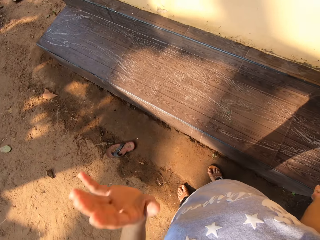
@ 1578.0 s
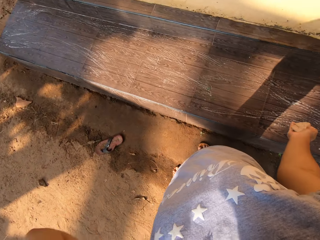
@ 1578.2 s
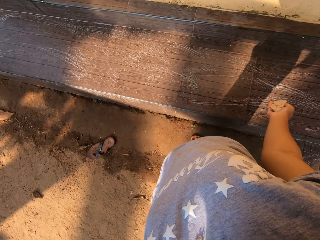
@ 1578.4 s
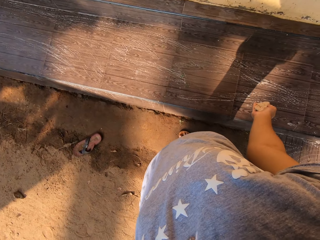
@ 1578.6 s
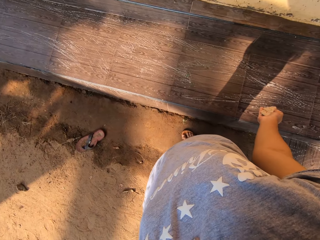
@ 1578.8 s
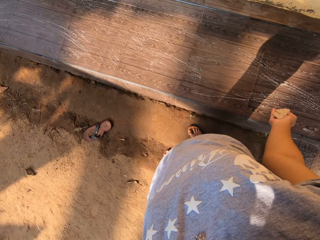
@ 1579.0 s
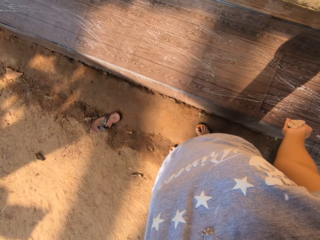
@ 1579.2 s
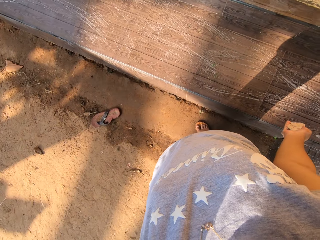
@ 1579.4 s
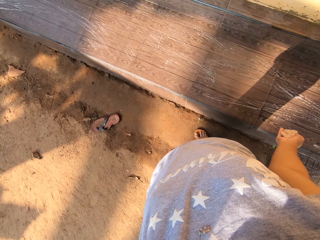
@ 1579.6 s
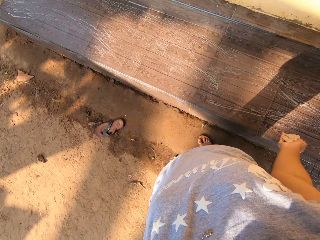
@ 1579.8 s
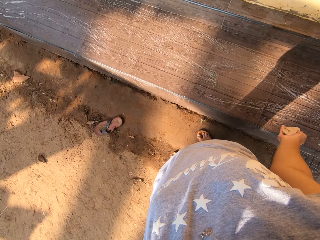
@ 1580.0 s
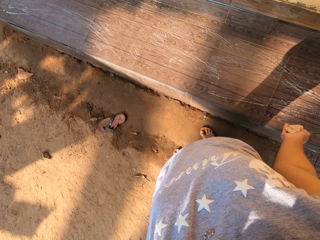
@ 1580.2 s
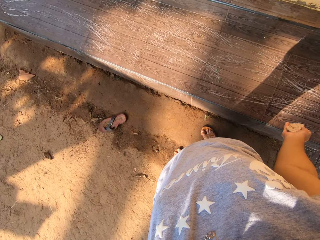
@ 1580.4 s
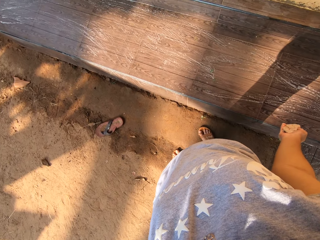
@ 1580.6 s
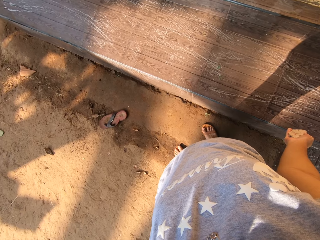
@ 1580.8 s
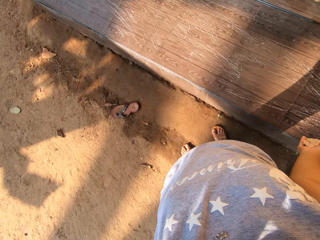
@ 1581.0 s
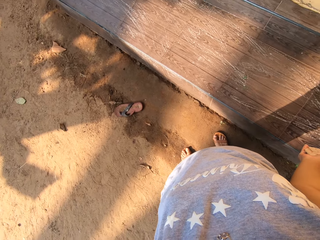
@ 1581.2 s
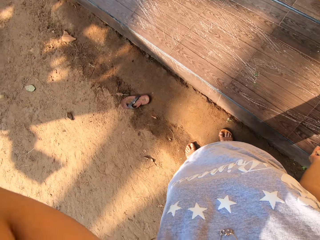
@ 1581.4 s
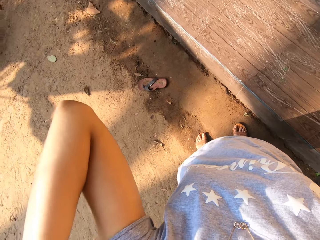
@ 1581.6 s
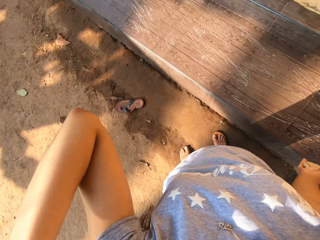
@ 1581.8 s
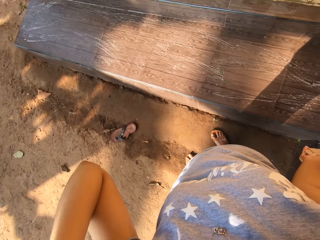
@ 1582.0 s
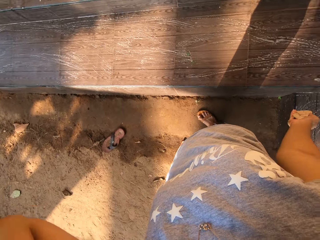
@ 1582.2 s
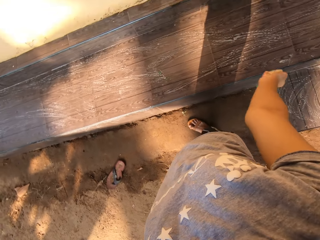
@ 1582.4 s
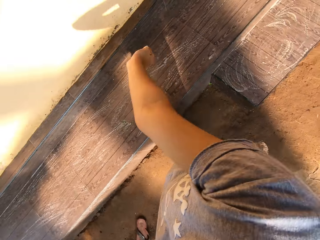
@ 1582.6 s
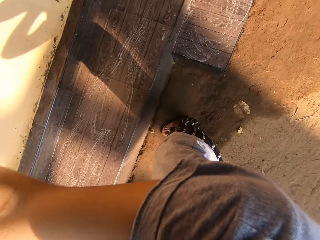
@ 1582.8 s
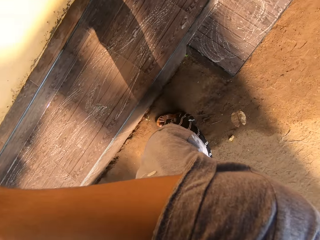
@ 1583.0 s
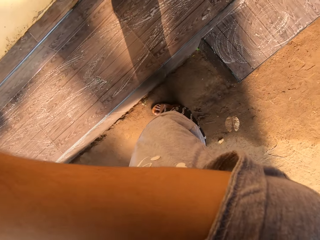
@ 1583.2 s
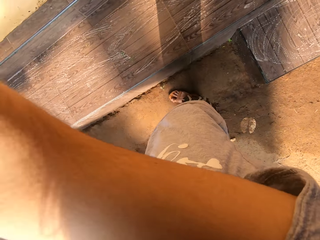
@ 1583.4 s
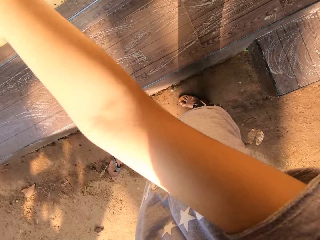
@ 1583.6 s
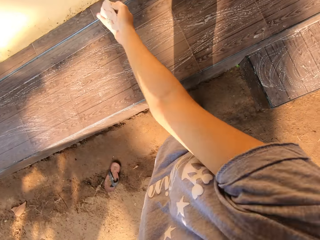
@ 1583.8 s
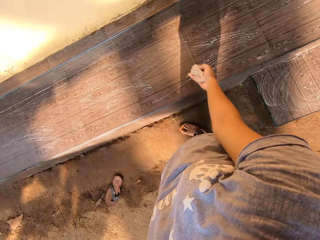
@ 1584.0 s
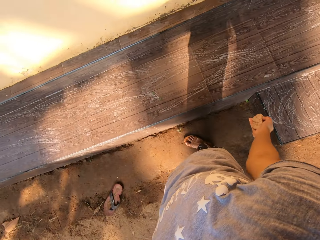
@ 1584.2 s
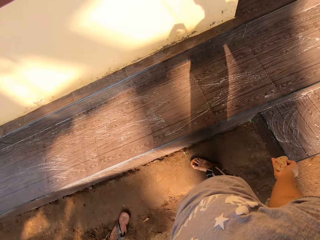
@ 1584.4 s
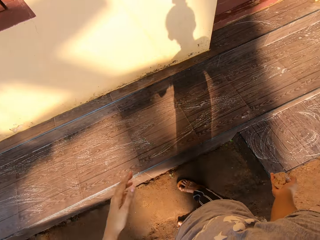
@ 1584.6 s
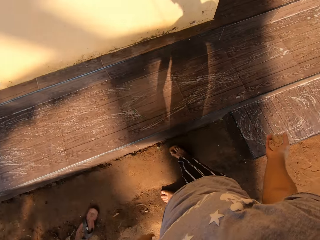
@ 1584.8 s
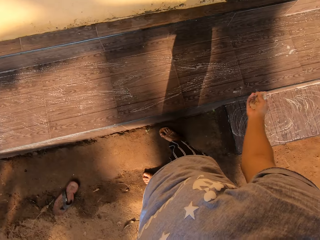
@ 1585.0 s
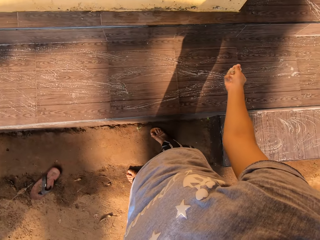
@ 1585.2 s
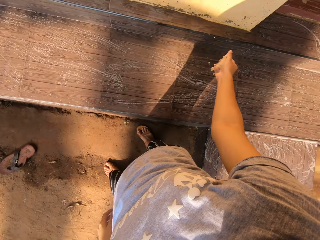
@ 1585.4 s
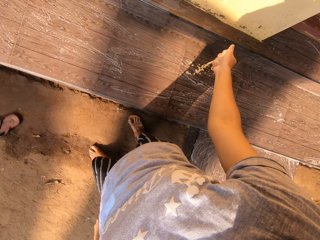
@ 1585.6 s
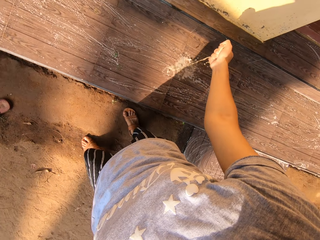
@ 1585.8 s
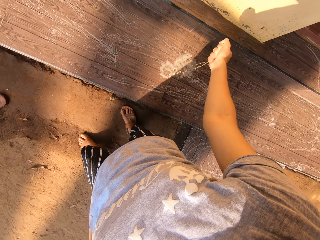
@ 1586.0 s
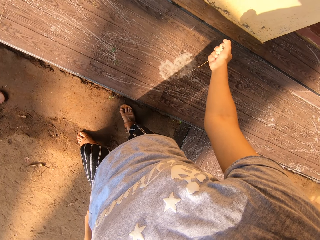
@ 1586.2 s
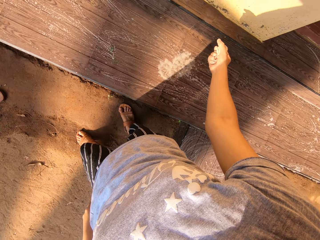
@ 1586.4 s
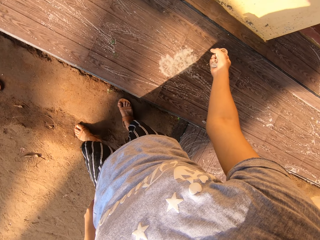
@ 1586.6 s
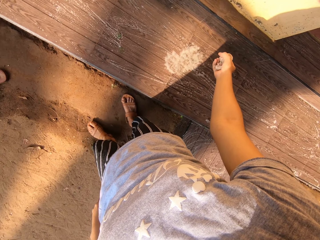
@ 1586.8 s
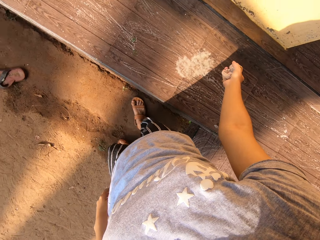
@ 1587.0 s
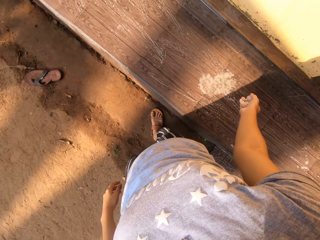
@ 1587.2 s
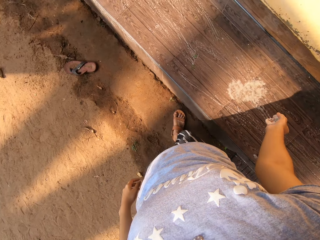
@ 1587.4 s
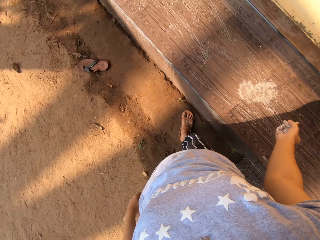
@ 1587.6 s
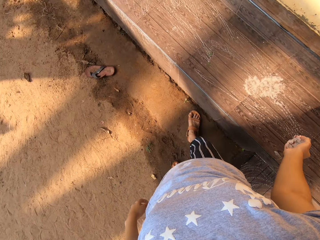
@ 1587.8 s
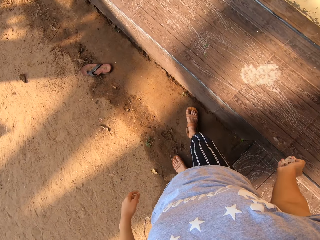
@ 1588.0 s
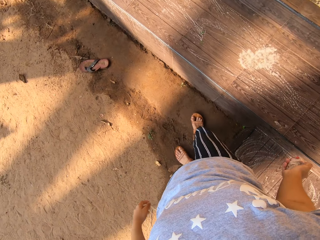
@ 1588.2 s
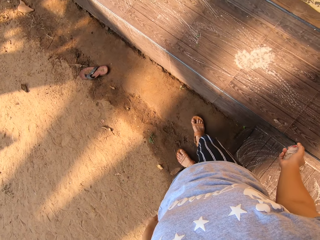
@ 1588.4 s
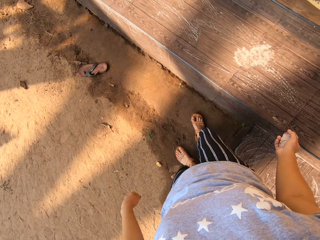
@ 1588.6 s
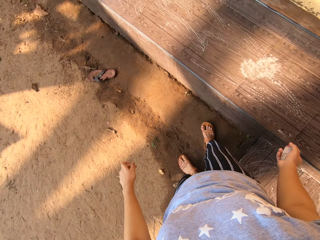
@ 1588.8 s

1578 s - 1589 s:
The camera wearer adjusts a camera on her head with her left hand. She squeezes water from the cloth in her right hand.

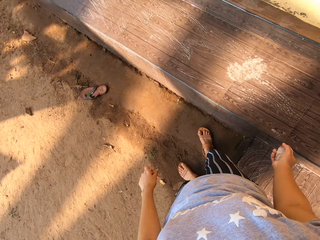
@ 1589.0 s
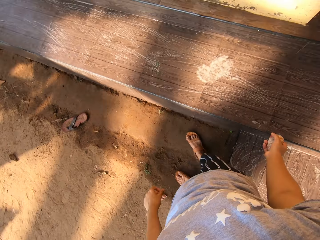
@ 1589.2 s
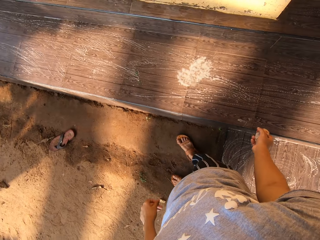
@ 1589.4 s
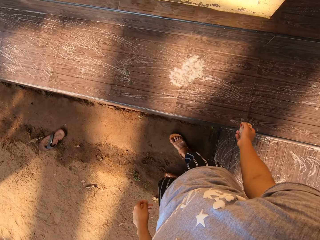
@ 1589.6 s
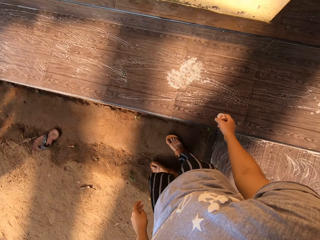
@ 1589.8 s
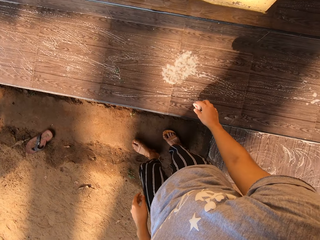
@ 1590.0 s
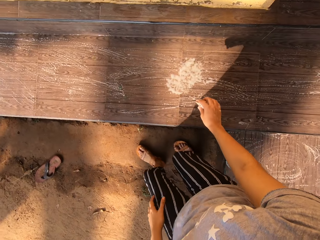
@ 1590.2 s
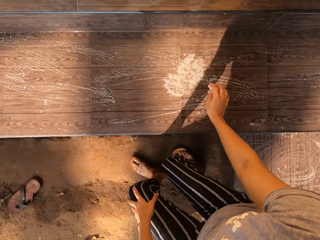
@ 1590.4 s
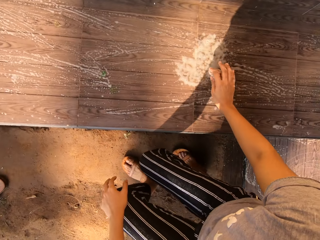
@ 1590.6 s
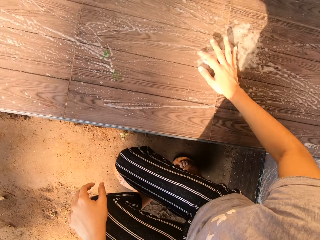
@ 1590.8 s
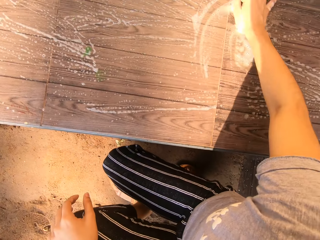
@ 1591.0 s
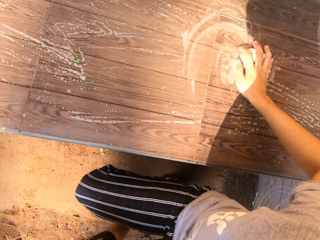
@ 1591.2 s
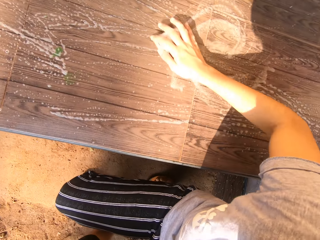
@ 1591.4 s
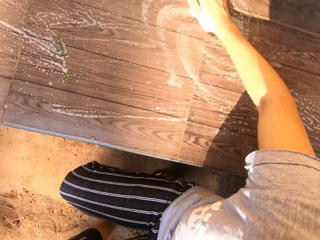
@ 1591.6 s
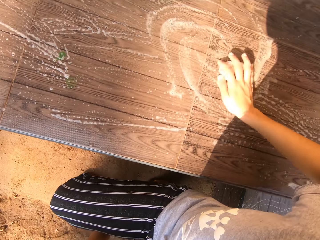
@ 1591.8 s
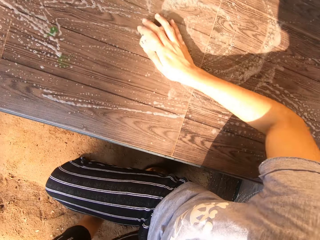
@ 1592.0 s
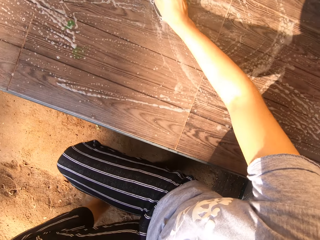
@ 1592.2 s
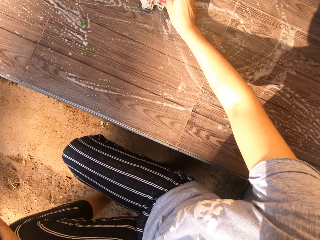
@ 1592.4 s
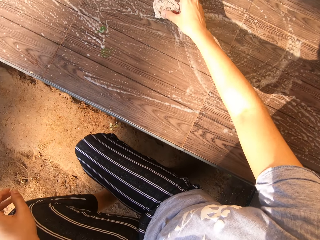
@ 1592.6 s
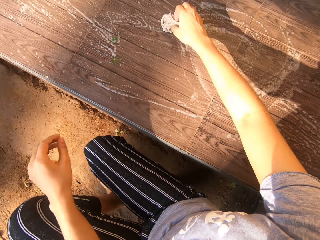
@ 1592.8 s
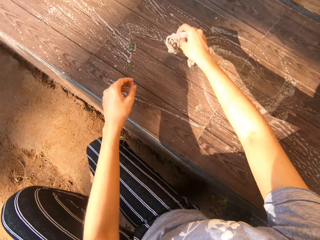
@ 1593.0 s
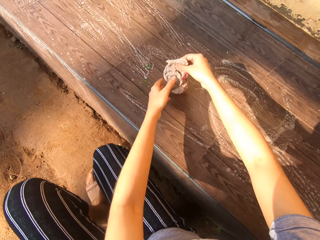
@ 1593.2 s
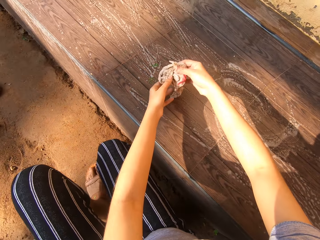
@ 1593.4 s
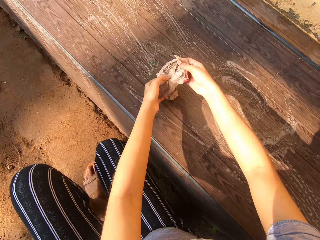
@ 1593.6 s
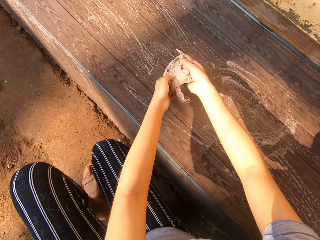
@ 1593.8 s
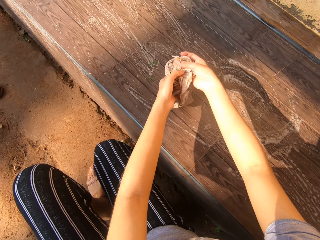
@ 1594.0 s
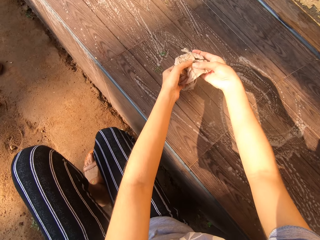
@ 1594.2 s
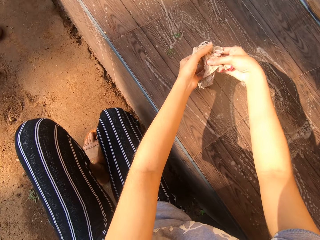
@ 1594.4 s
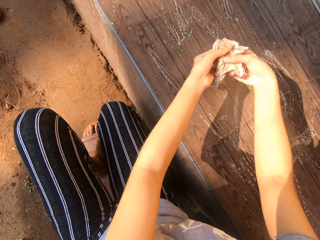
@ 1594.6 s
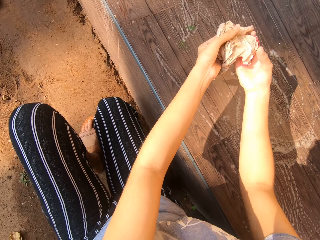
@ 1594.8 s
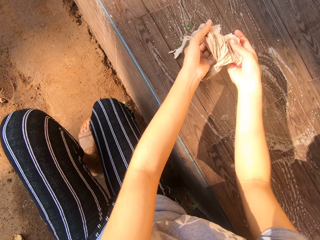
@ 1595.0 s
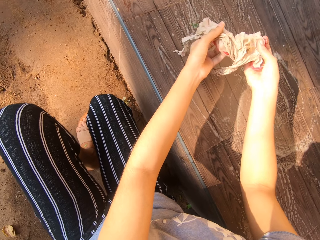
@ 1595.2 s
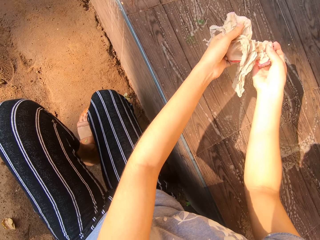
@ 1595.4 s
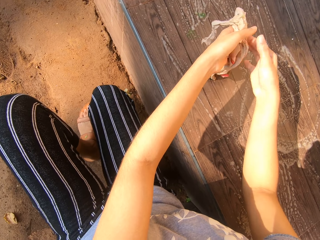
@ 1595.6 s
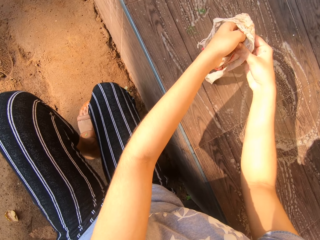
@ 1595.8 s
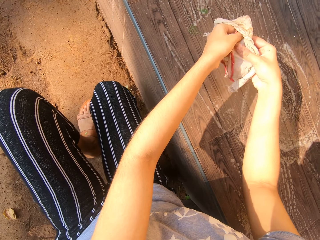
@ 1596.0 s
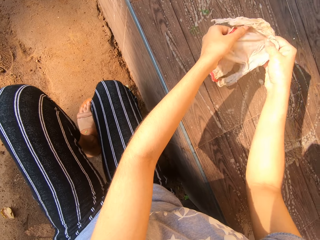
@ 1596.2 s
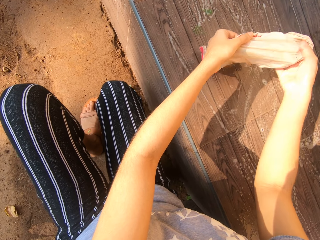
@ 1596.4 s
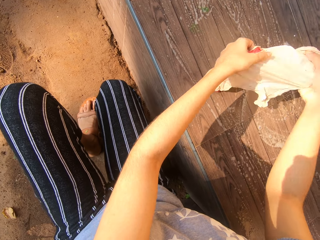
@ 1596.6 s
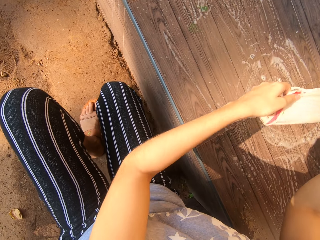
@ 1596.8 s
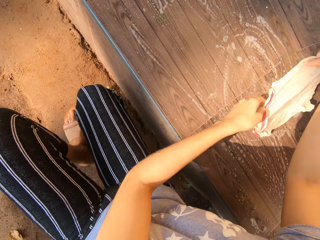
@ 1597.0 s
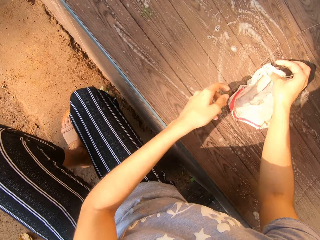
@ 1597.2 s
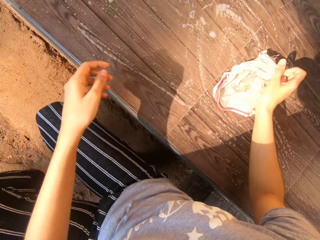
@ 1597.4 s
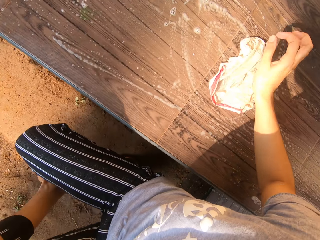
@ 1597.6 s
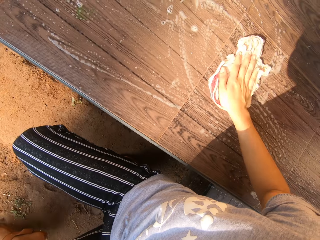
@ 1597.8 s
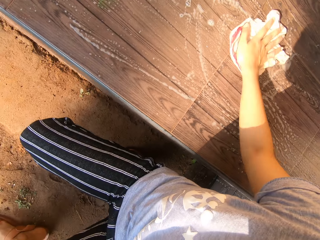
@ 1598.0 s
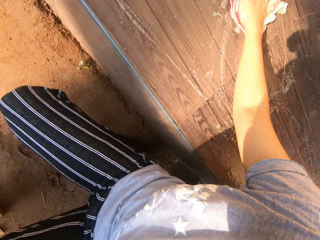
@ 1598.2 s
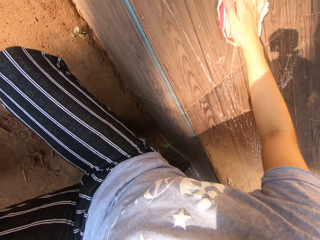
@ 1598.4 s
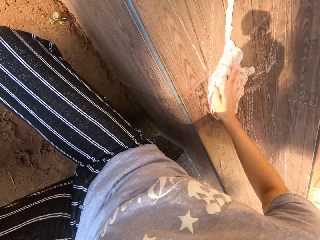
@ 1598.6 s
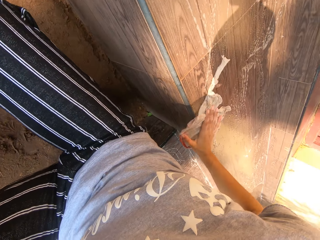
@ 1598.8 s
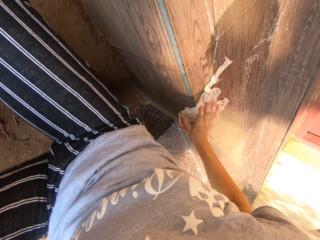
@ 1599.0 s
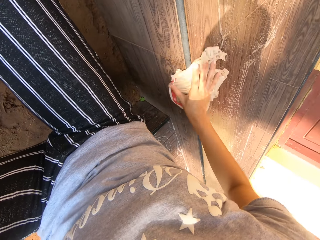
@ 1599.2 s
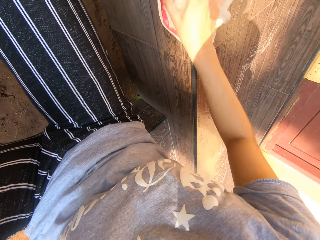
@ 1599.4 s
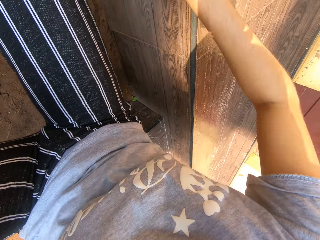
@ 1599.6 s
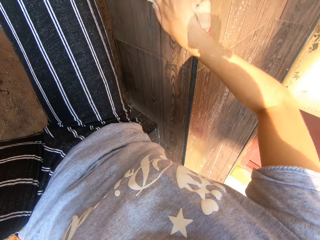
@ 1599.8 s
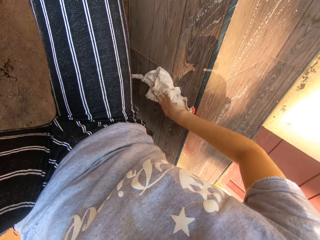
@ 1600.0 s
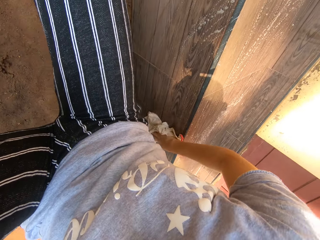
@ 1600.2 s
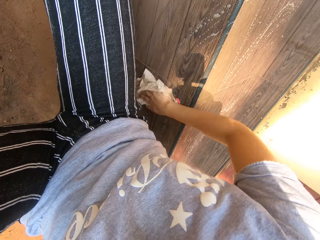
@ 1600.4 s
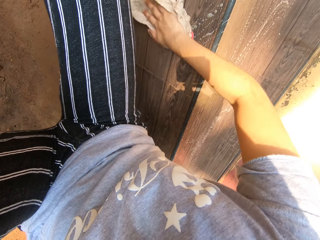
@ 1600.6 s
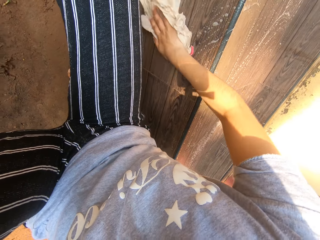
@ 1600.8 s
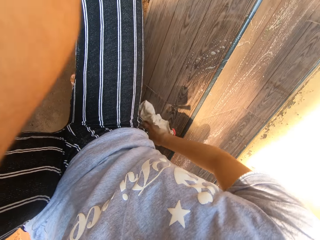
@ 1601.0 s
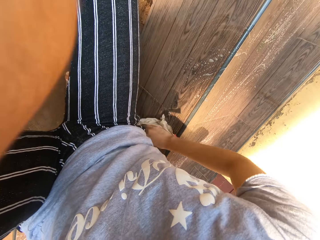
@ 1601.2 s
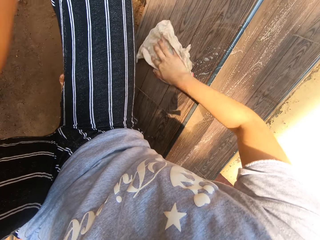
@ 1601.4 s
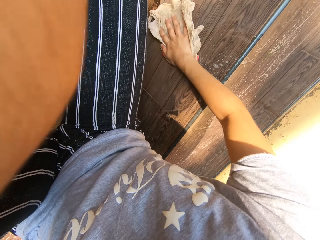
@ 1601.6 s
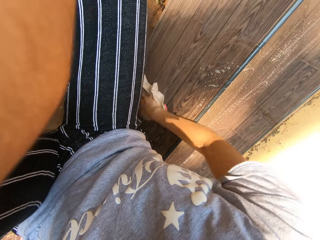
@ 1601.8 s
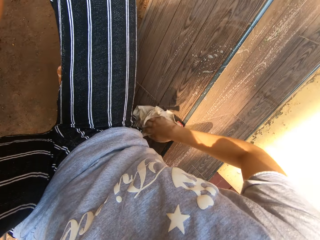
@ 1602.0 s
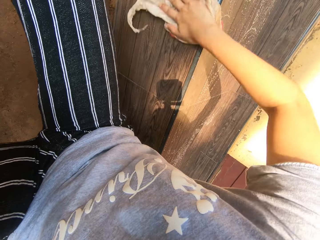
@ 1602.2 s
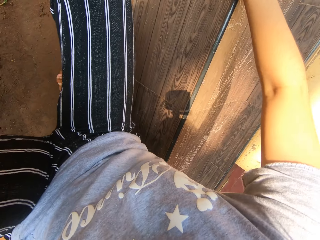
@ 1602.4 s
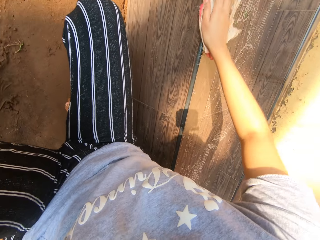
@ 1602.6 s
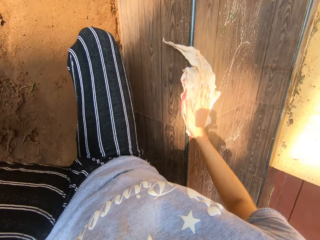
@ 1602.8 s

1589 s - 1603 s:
The camera wearer bends down. She cleans the seat with the cloth in her right hand. She picks the cloth from the seat with her right hand. She unfolds the cloth with both hands. She drops the cloth in her hands on the seat. She cleans the seat with the cloth in her right hand.
